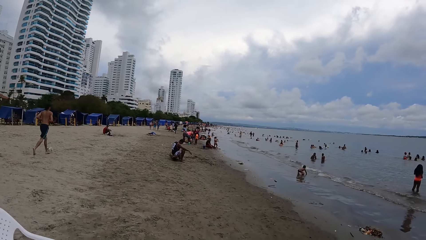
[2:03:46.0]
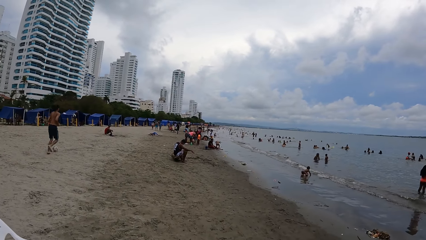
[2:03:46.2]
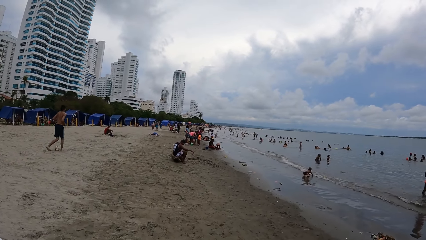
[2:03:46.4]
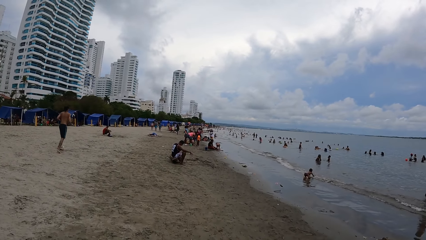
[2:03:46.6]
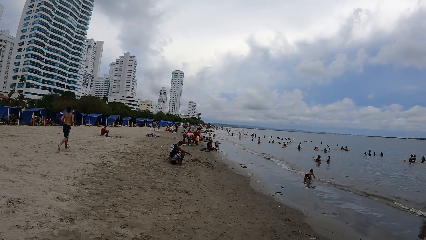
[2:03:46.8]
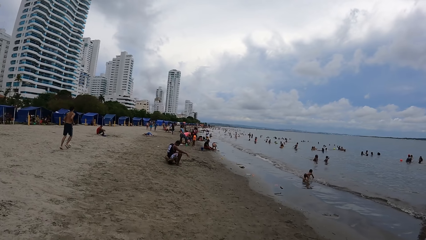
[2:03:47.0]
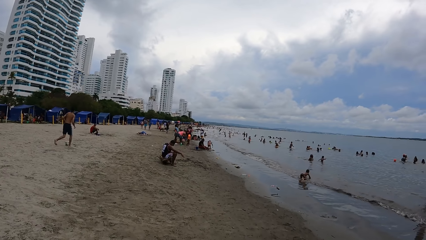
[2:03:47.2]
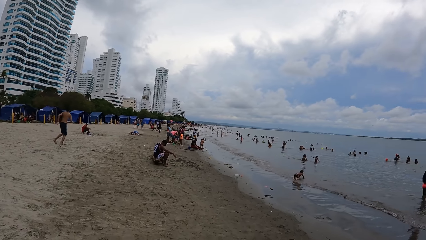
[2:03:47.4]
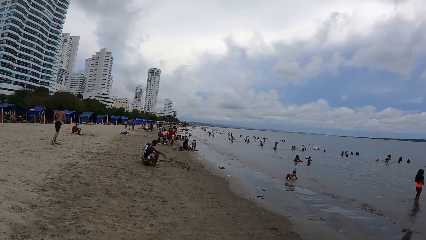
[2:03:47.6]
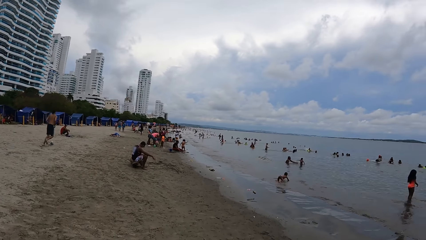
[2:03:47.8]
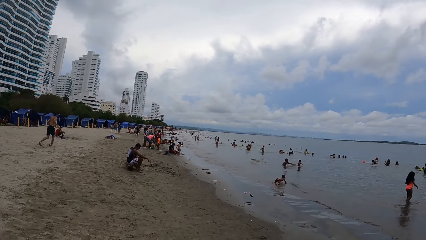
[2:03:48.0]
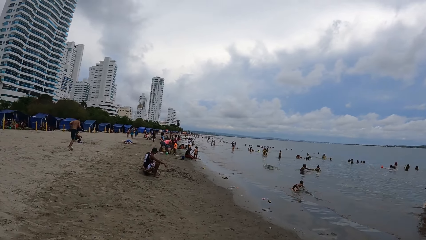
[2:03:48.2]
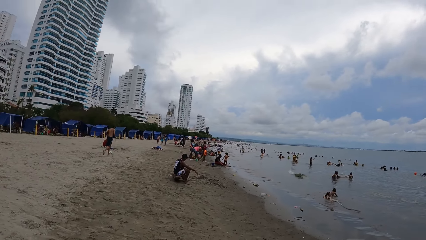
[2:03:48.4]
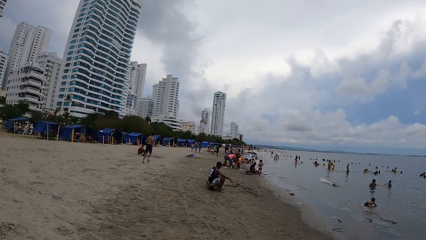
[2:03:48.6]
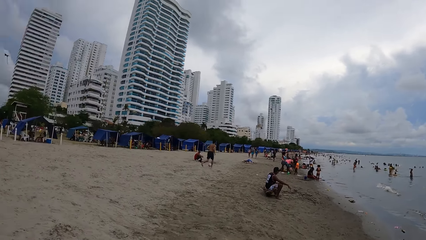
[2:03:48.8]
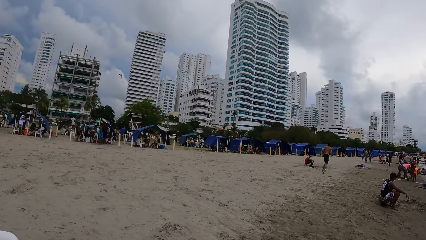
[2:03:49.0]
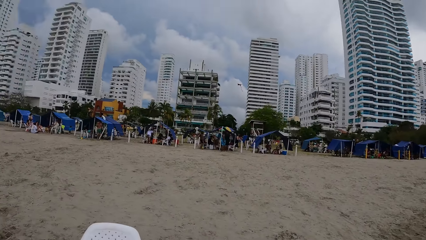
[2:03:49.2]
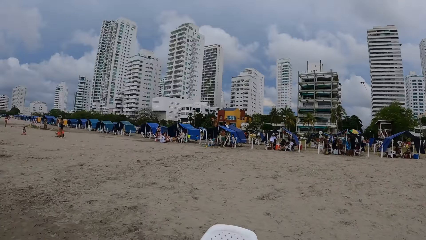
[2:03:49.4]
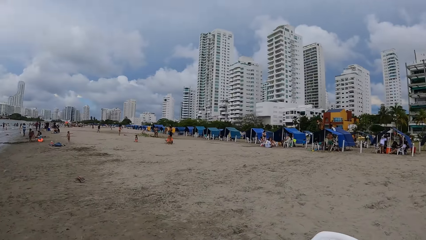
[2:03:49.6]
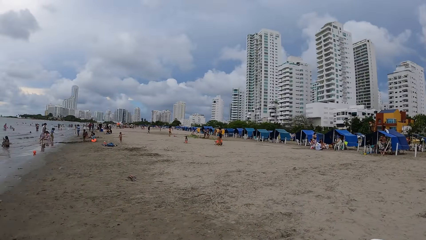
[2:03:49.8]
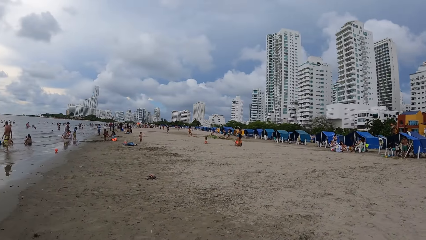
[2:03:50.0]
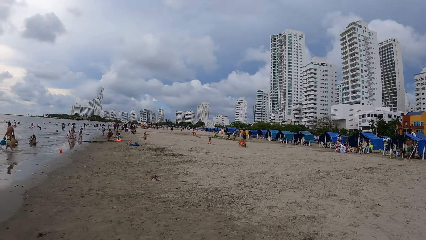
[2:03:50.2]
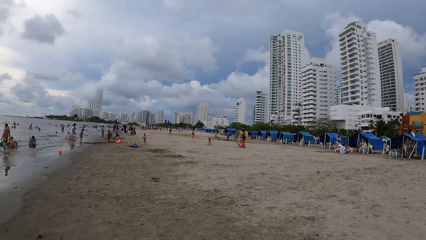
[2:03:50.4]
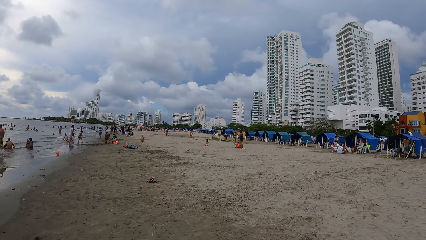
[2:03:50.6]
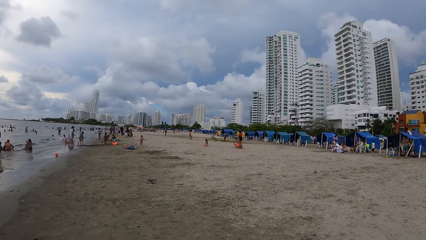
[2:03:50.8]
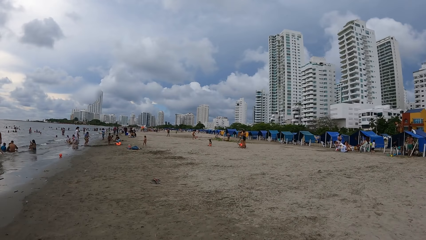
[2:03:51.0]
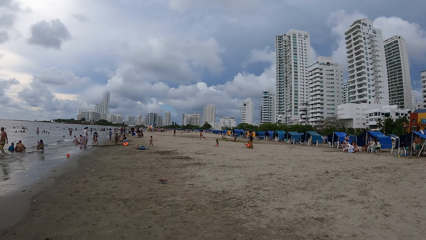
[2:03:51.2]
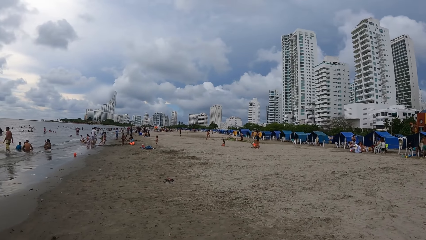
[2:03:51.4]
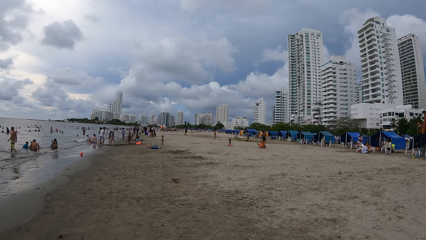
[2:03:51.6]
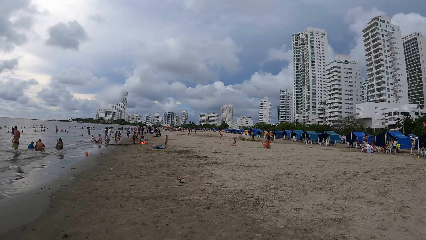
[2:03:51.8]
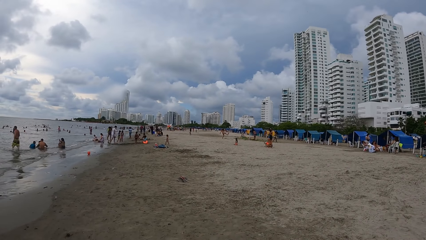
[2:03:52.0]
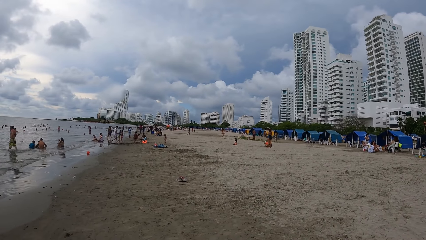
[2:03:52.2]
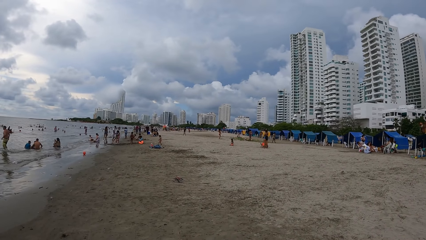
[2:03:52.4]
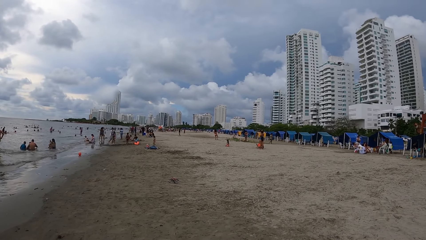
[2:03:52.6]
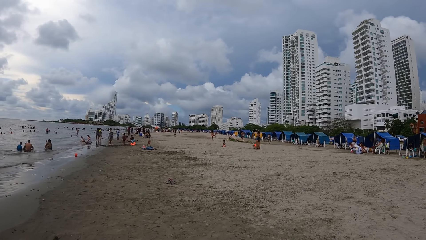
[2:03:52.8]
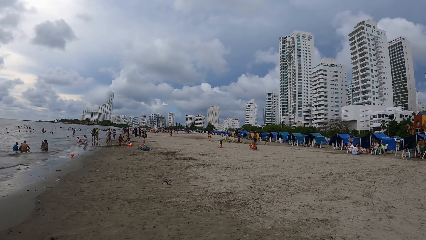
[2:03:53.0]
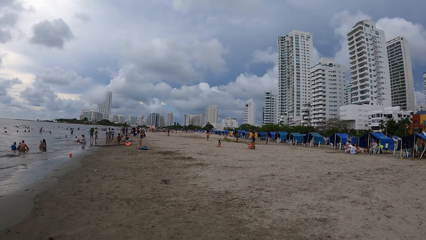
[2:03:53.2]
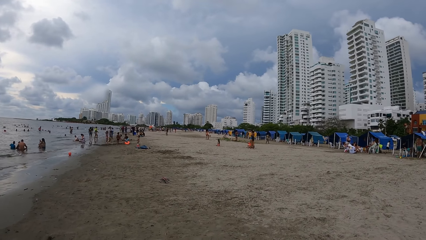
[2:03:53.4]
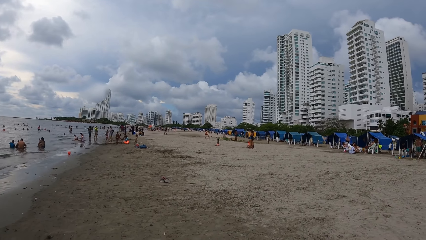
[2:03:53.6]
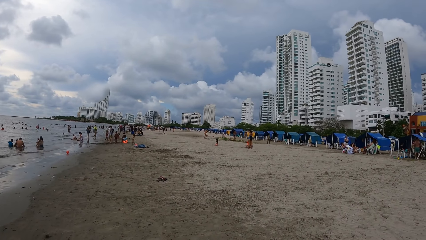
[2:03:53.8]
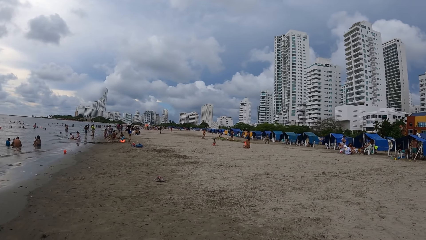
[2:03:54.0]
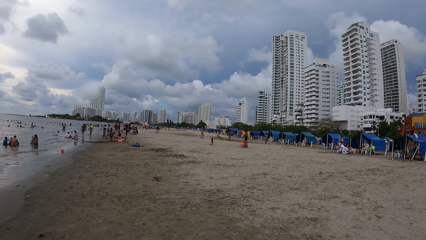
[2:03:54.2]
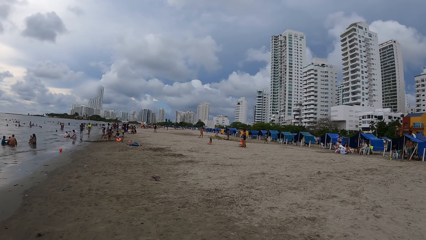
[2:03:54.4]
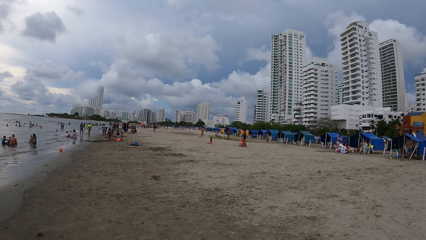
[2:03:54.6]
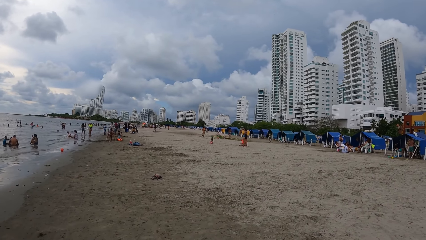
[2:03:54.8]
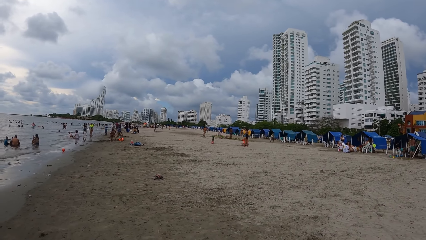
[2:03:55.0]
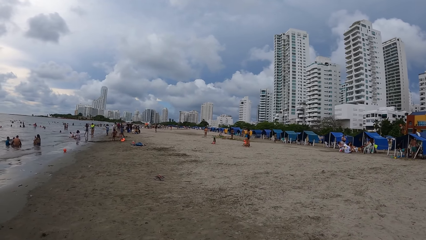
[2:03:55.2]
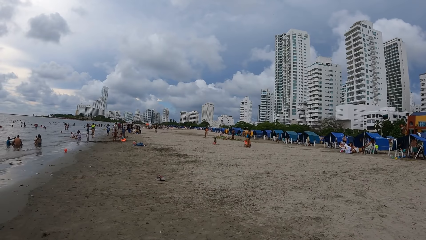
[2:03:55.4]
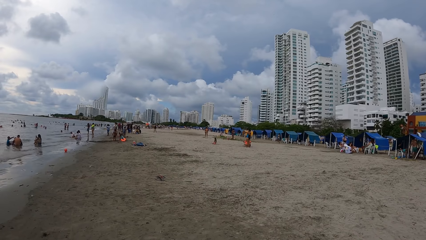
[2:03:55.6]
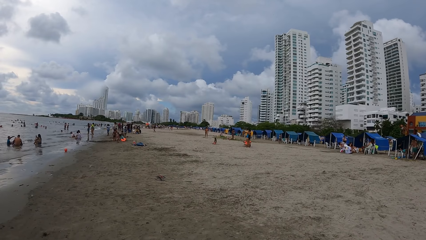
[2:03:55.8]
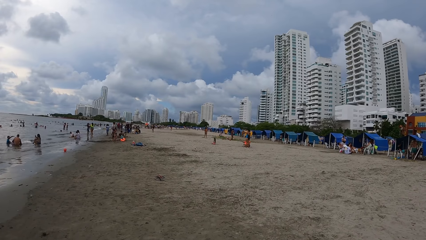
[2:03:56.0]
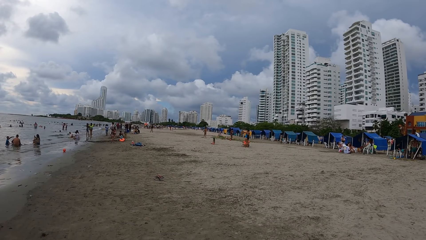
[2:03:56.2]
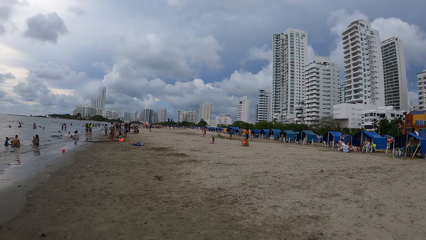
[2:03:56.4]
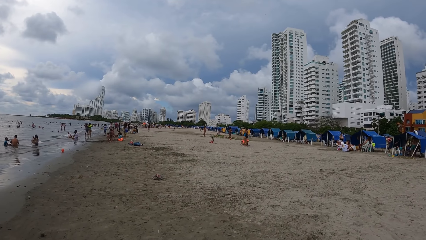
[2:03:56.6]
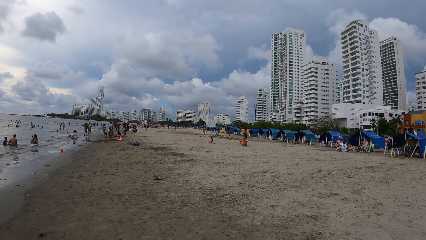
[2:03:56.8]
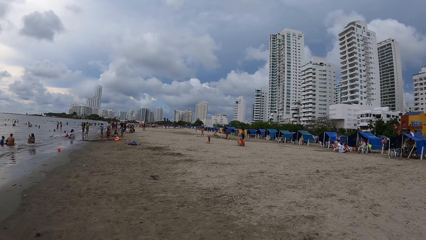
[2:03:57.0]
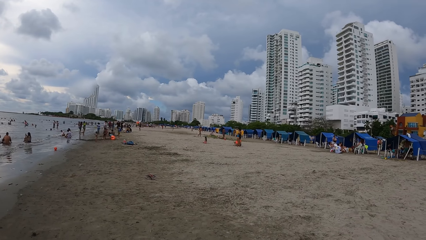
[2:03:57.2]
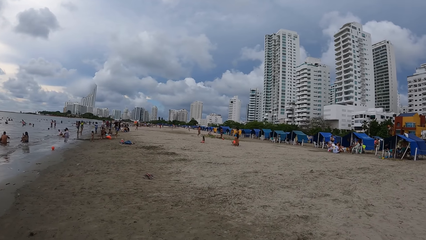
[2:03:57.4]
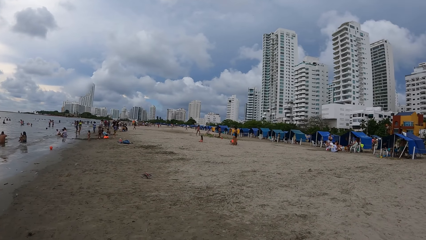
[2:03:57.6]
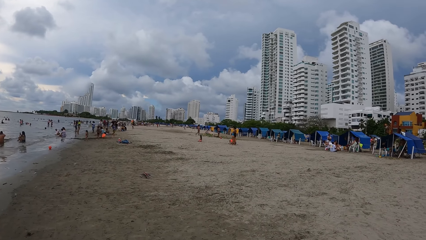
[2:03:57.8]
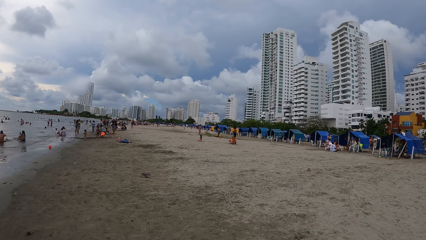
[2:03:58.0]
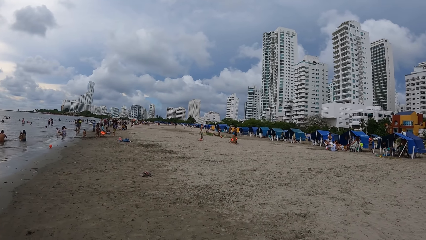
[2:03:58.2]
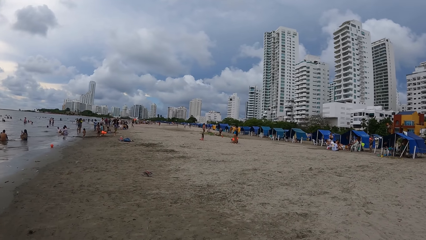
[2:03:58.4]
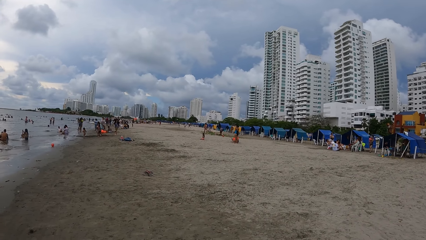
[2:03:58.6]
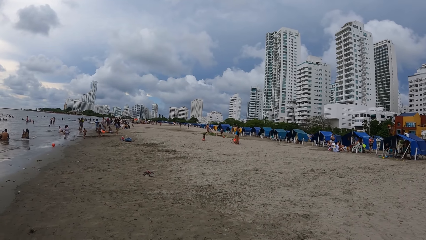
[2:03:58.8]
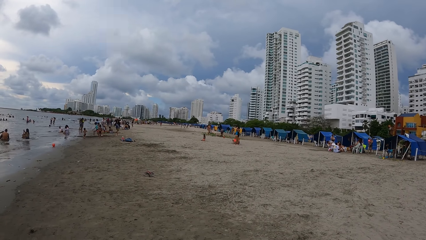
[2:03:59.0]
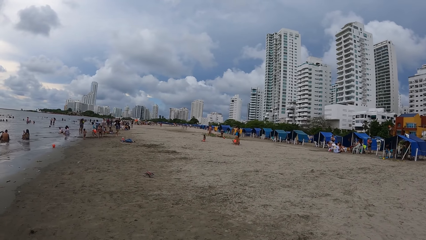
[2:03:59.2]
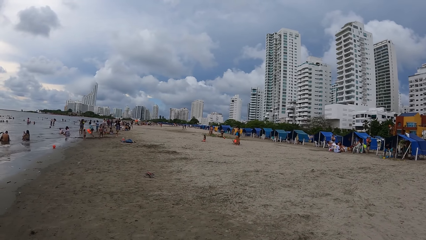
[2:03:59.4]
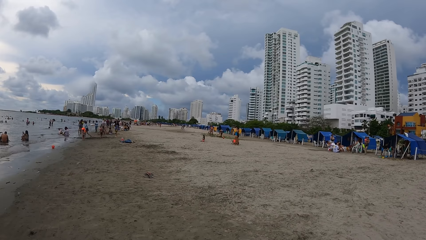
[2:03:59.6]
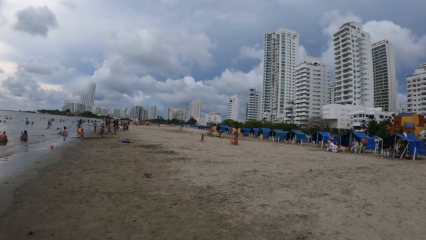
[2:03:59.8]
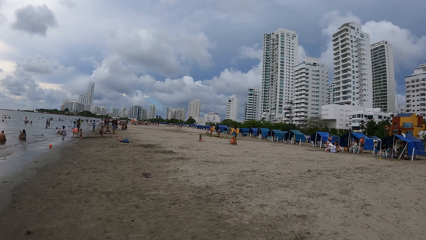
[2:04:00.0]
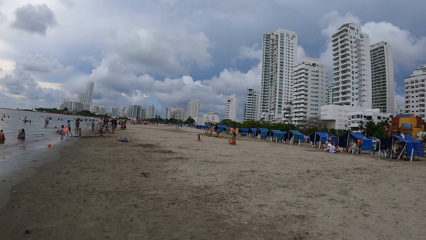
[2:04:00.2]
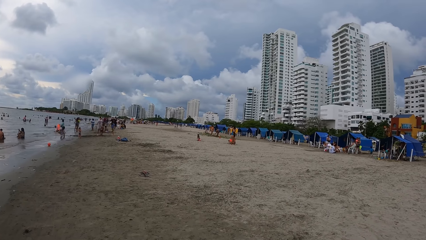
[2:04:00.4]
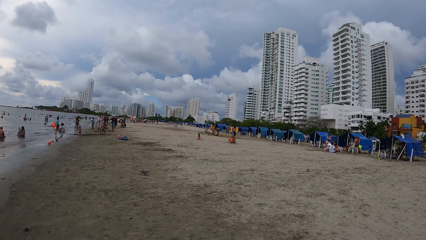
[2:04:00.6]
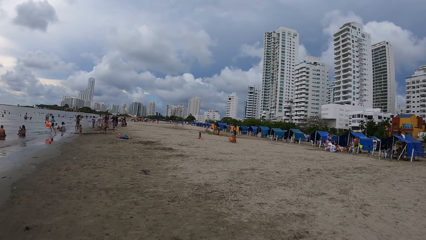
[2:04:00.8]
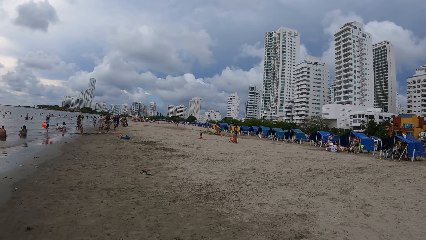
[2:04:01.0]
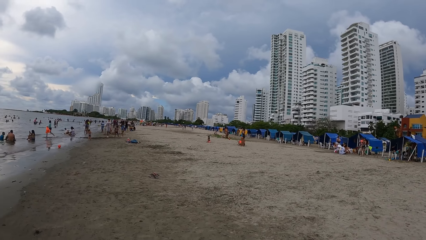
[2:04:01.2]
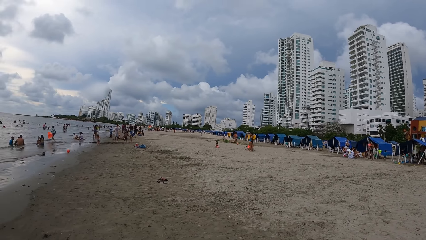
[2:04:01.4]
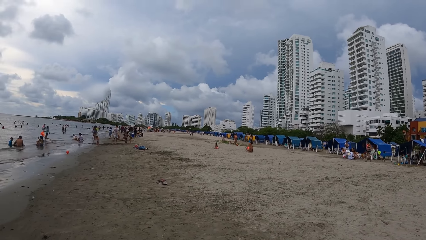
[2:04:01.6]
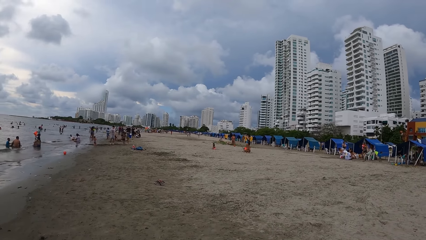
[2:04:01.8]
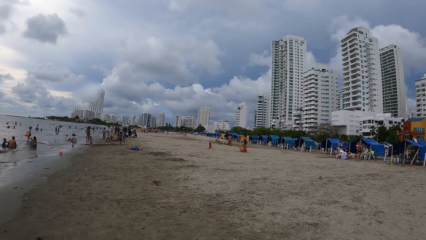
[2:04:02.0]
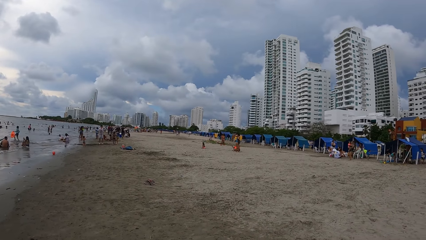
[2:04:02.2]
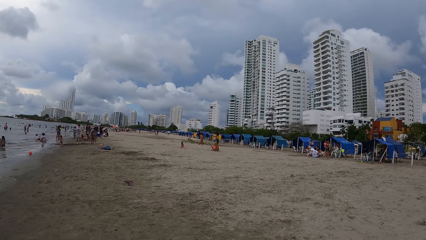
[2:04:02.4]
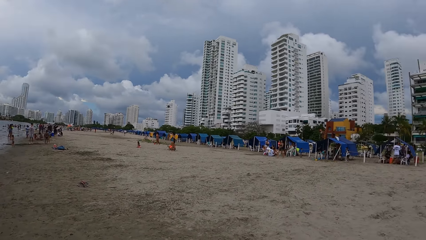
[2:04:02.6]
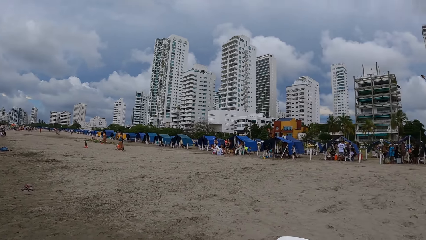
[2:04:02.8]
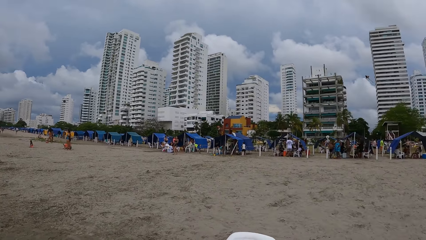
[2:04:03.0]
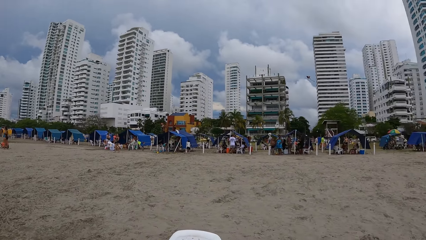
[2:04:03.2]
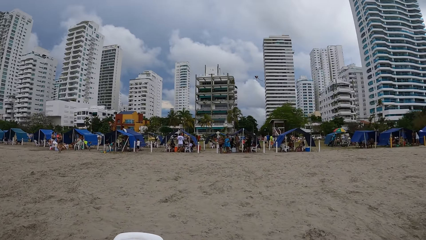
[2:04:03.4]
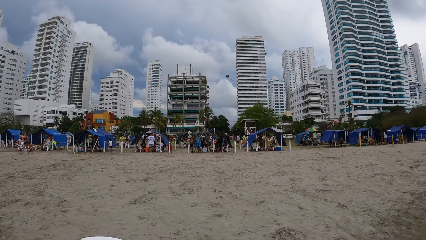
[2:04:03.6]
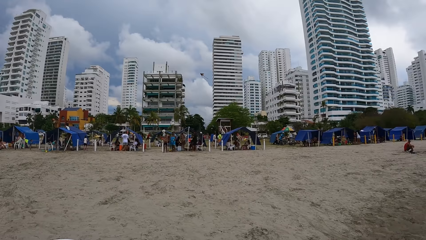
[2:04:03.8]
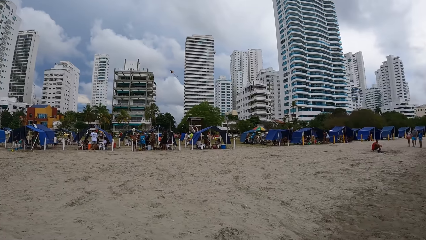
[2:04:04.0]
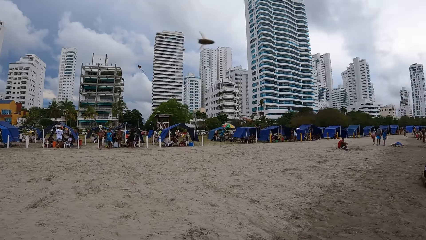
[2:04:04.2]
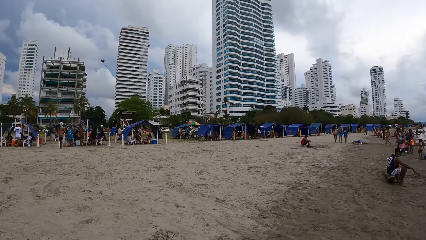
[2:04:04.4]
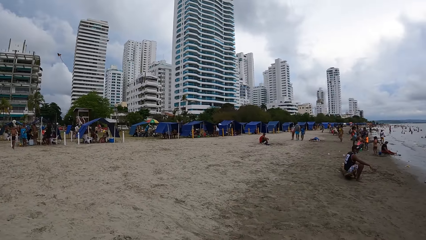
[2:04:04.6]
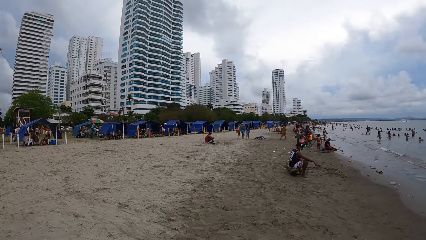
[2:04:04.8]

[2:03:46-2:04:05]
The camera wearer looks around the beach. They look back. They look around the beach.
